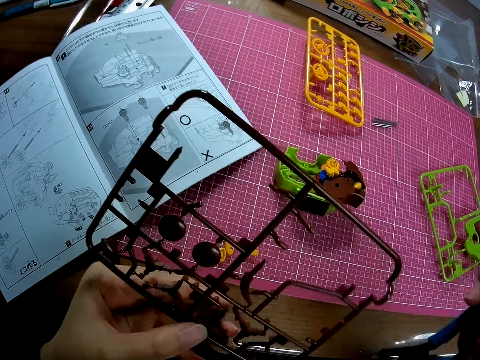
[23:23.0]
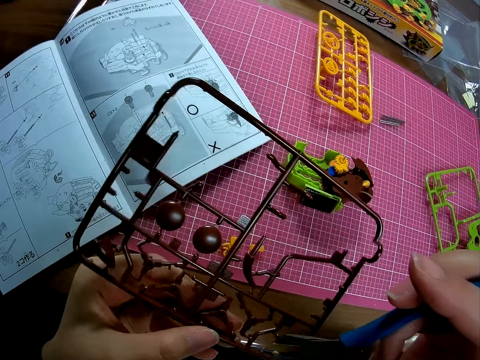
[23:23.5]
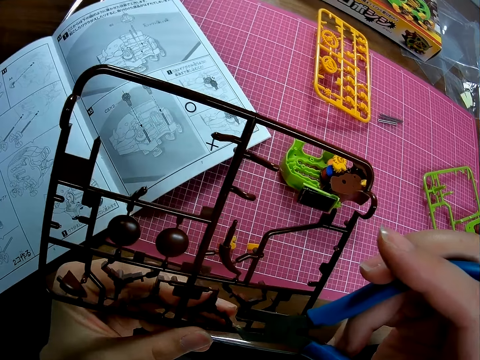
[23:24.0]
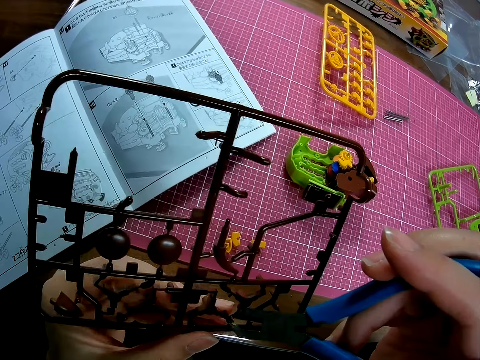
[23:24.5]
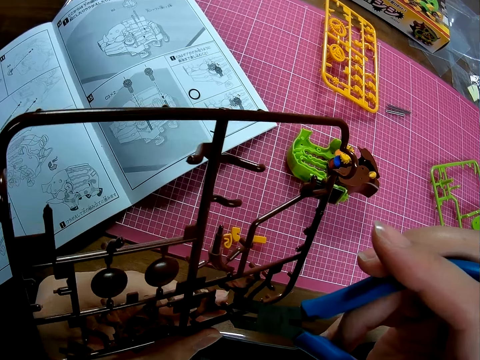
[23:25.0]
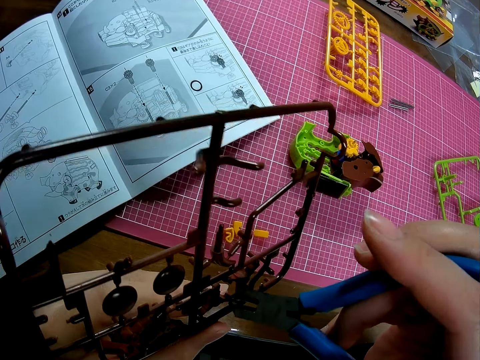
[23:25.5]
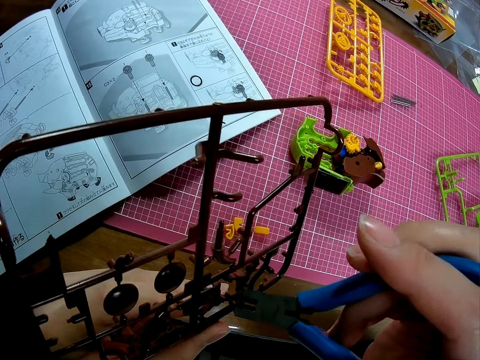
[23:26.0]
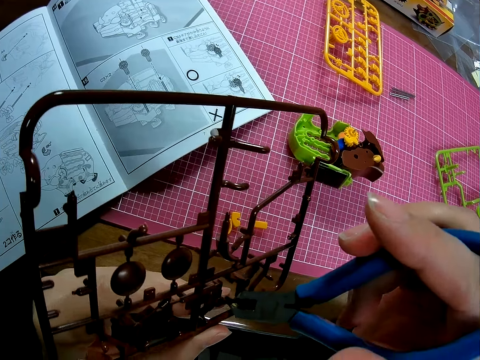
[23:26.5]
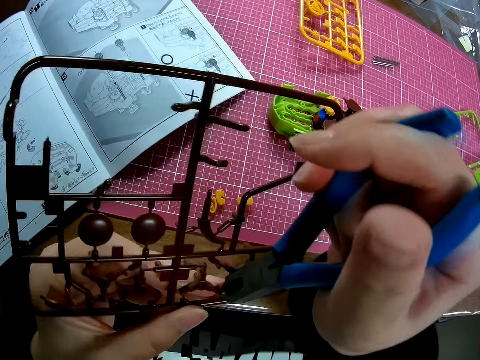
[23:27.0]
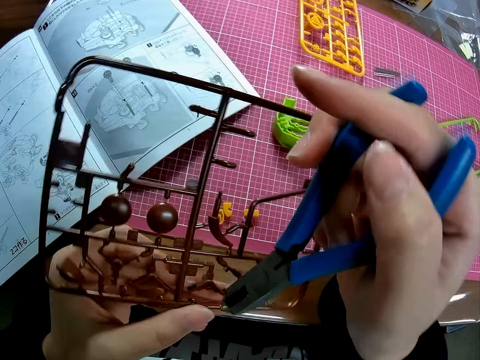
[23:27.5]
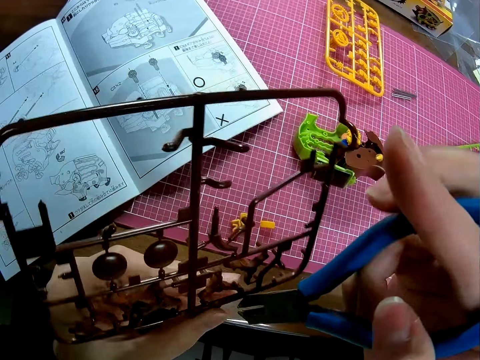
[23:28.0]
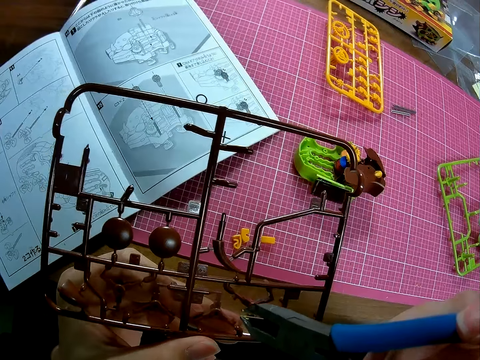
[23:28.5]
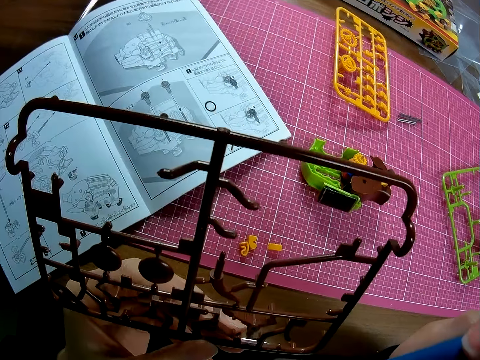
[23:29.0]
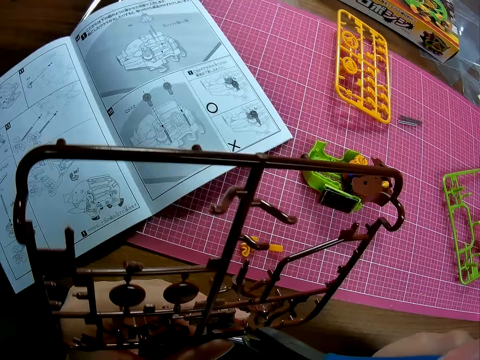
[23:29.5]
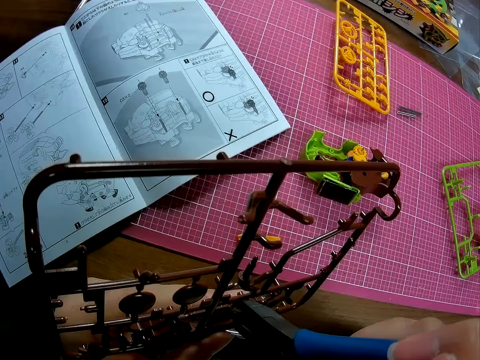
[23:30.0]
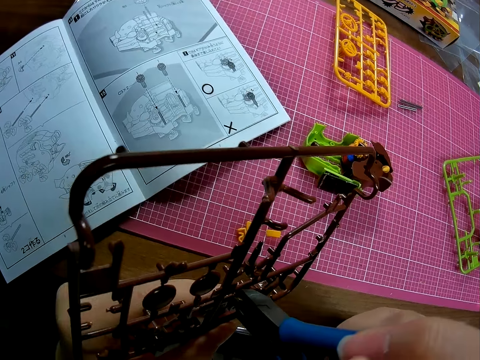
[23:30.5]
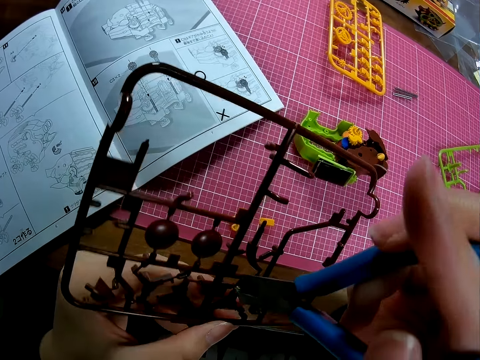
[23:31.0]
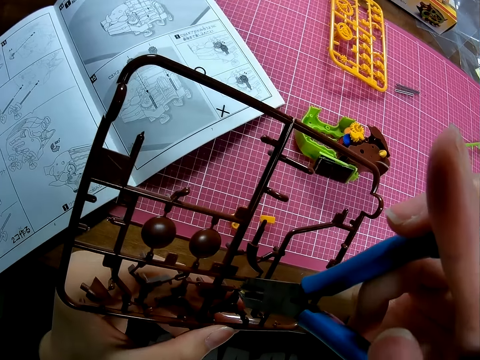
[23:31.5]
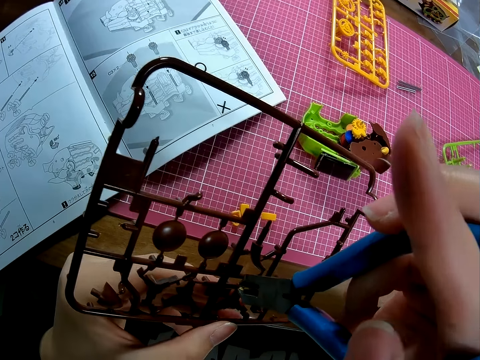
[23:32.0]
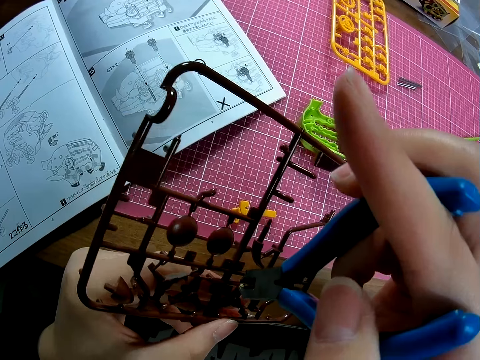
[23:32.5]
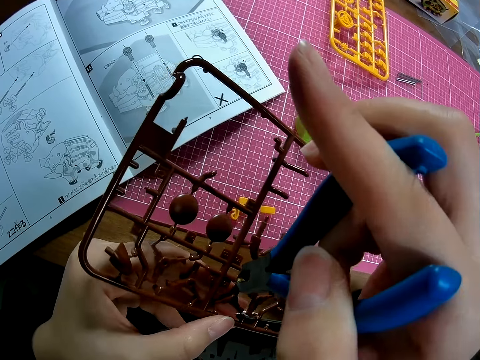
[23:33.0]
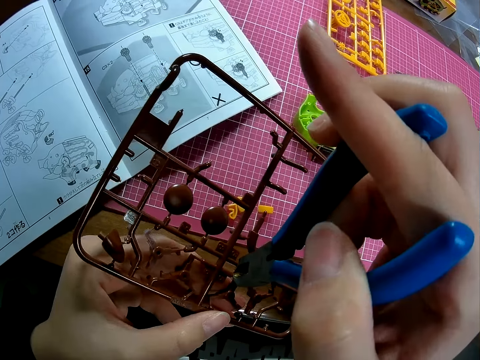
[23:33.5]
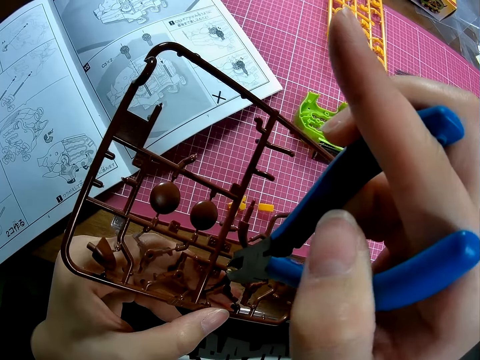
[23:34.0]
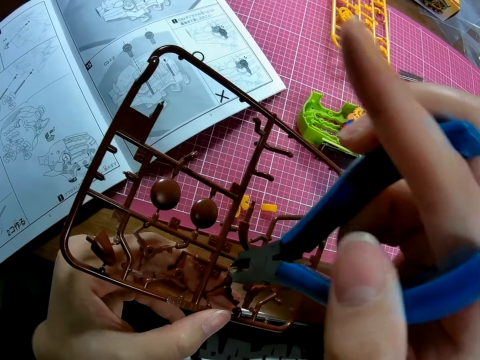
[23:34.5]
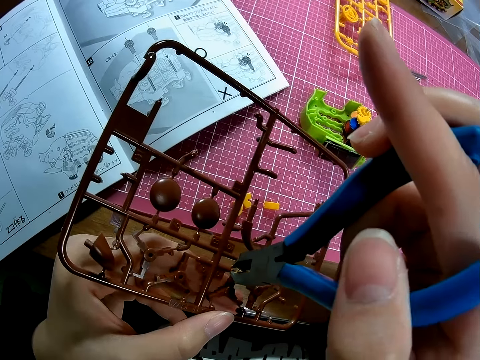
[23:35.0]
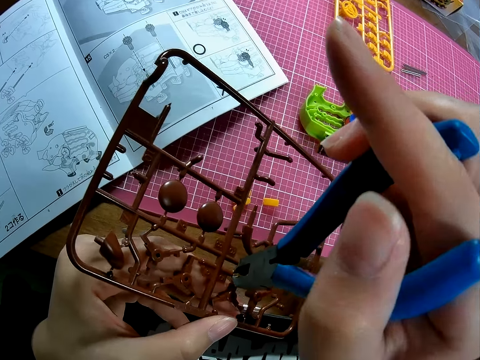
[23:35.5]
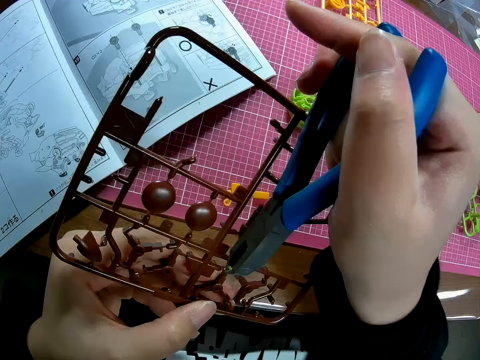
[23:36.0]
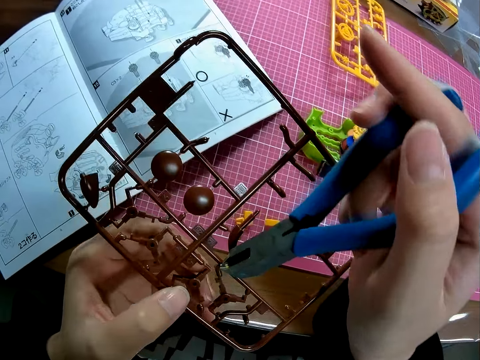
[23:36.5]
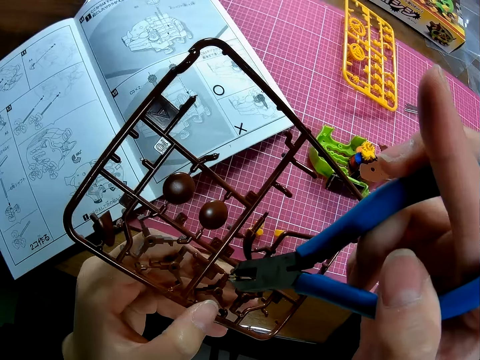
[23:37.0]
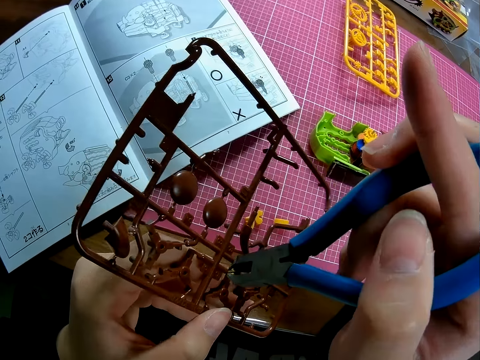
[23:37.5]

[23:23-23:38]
The camera wearer cuts out a piece of plastic from the brown plastic with the steel cutter.

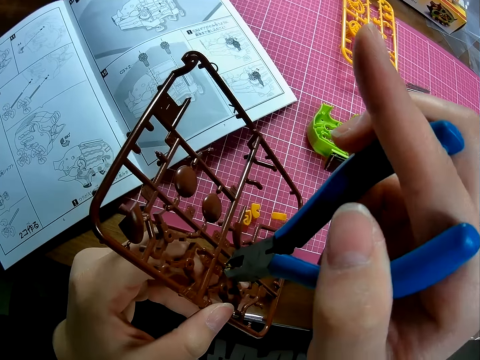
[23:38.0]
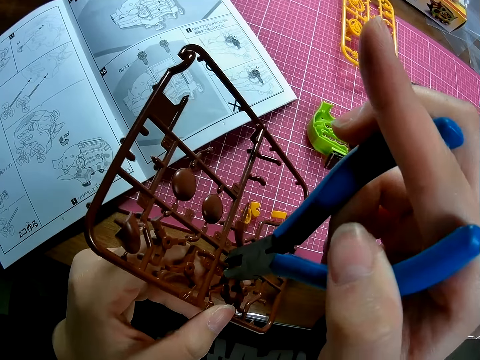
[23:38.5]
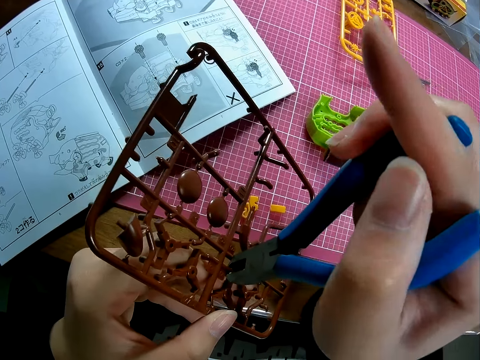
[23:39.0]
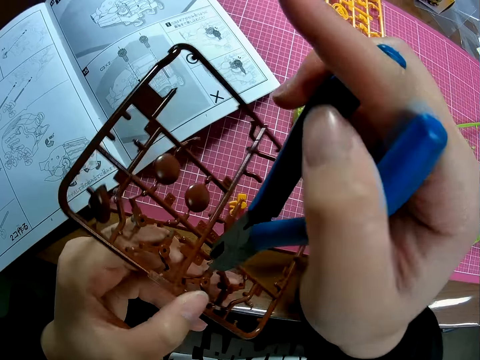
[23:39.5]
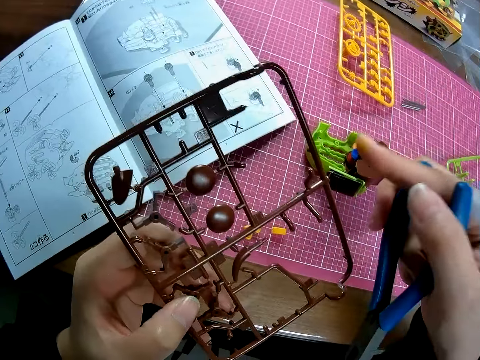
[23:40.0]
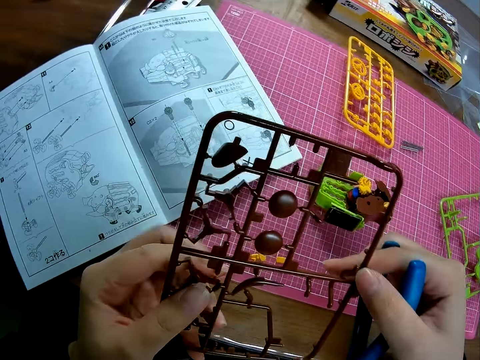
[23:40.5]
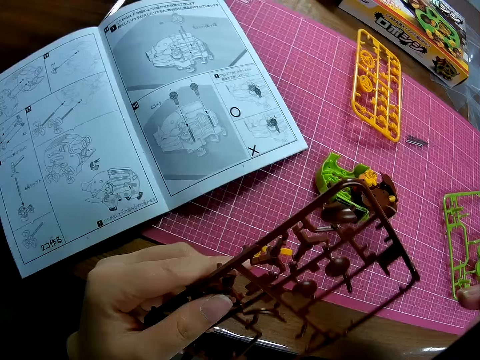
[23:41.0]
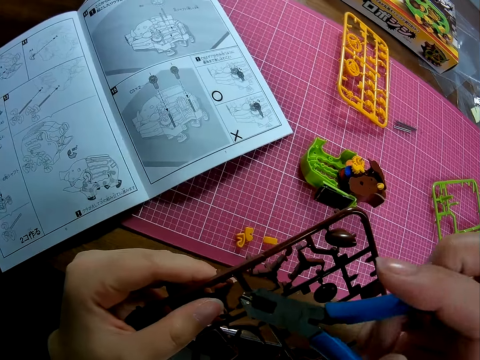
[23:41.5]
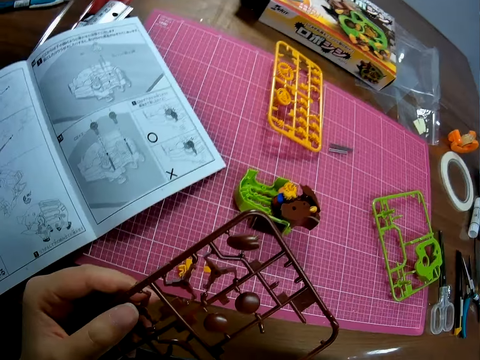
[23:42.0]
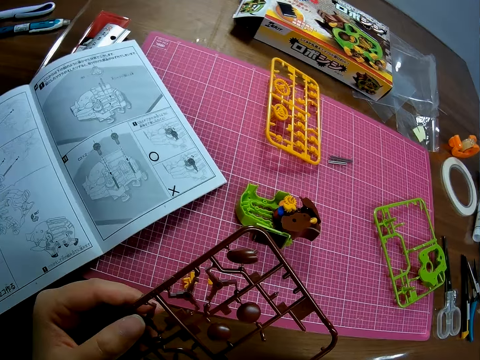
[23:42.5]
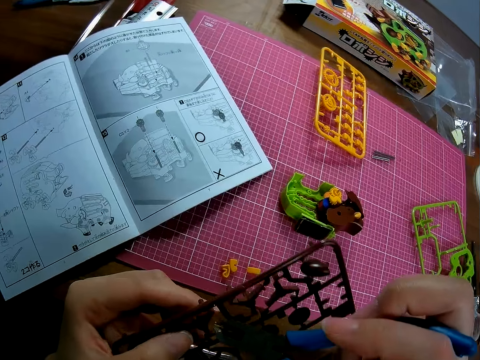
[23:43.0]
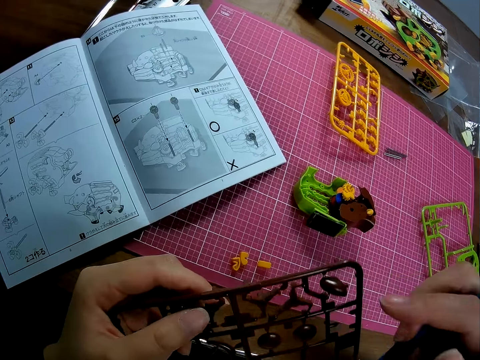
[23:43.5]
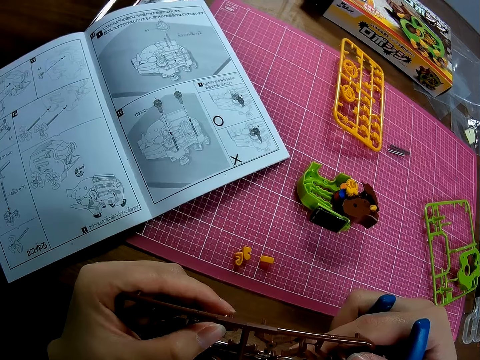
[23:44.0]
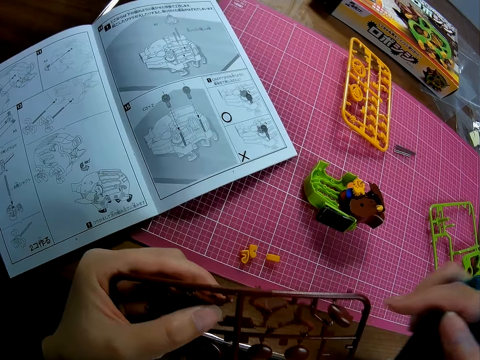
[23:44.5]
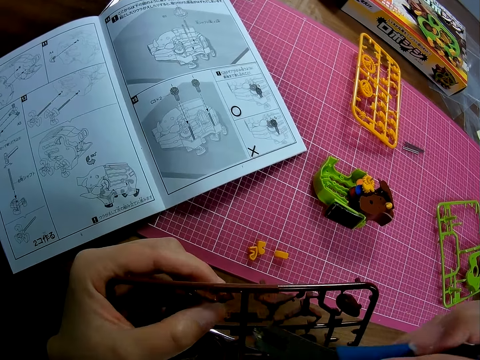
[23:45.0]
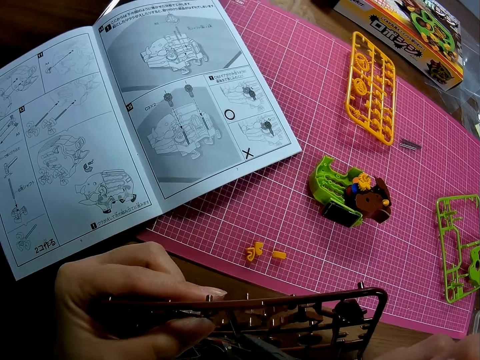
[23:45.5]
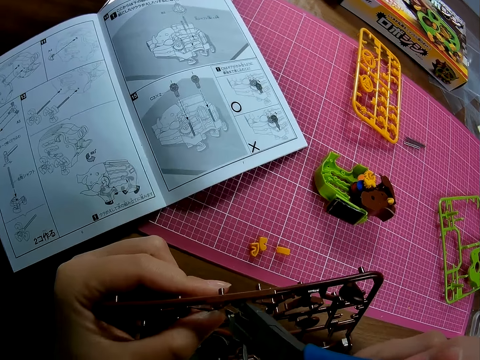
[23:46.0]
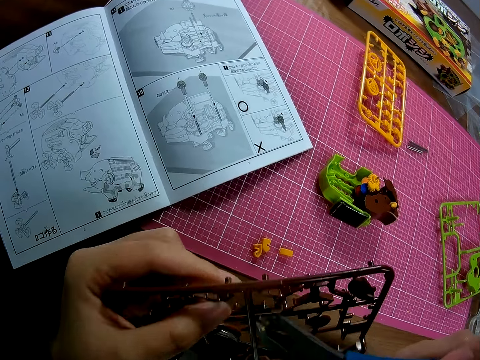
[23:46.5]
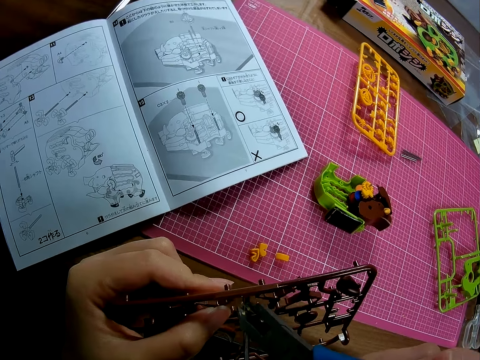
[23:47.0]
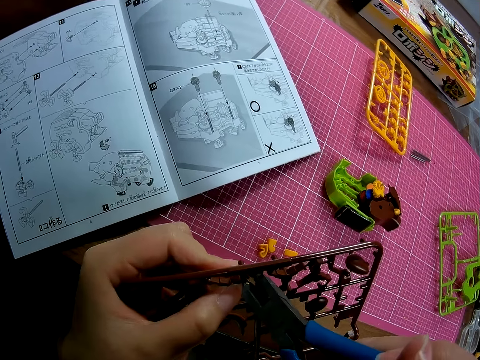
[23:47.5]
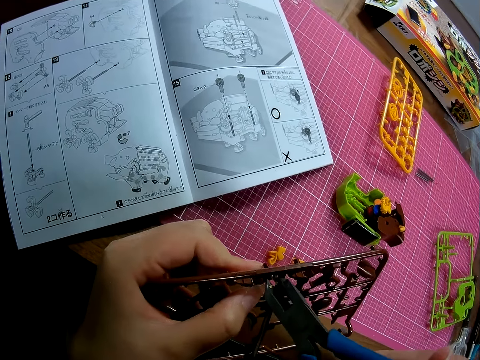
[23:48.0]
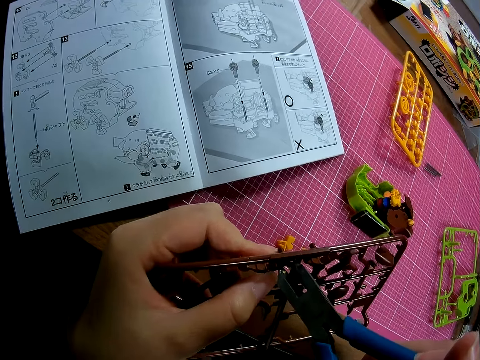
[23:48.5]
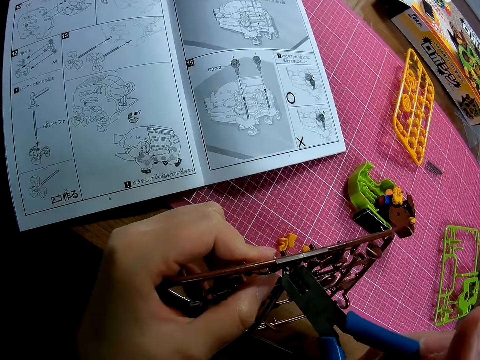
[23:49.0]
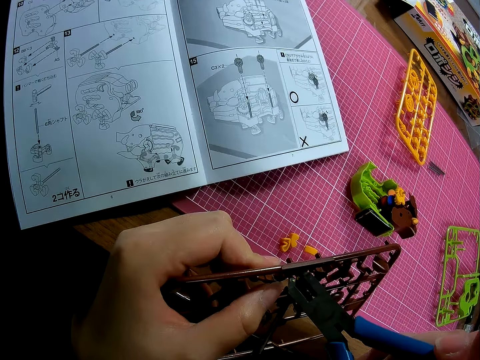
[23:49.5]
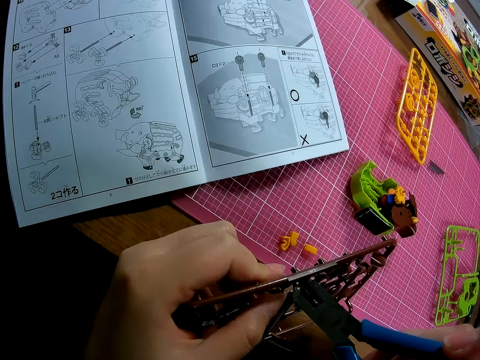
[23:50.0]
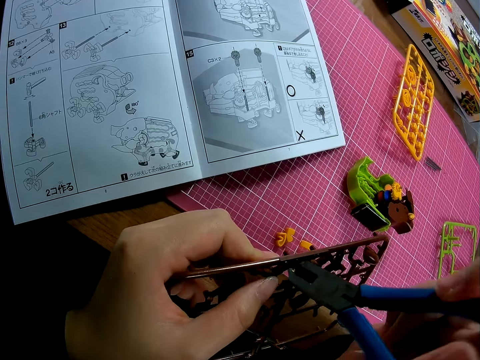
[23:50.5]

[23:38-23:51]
The camera wearer looks at the piece of the plastic model. They cut the piece of plastic model with a steel cutter.
